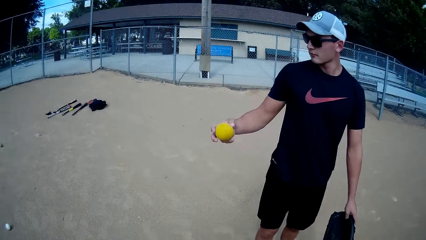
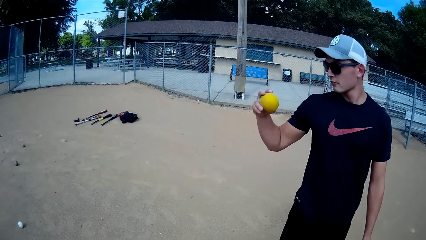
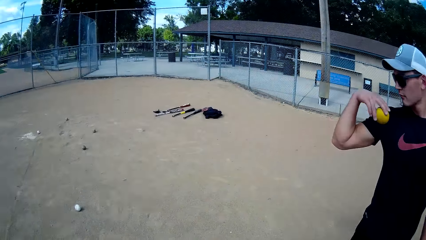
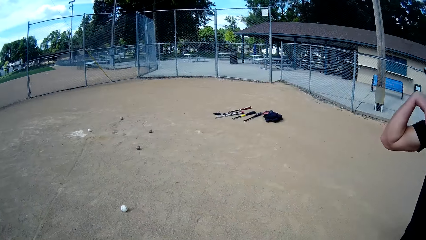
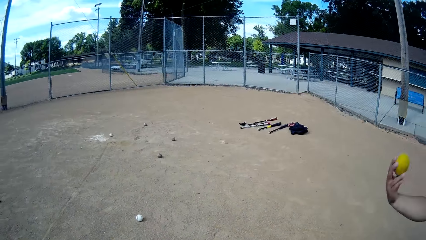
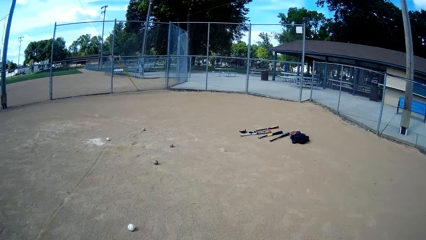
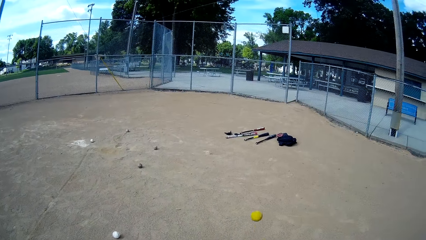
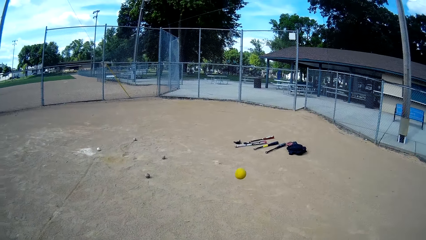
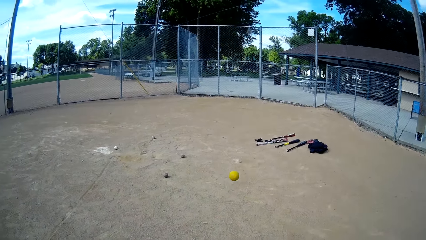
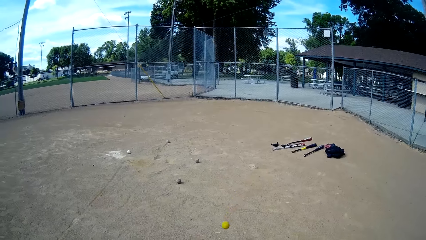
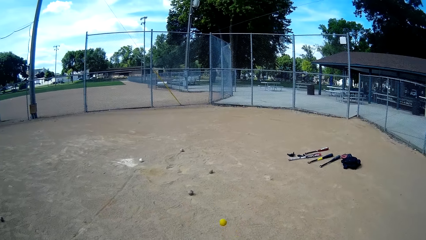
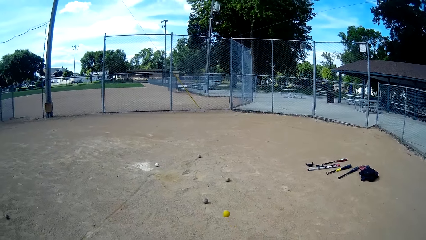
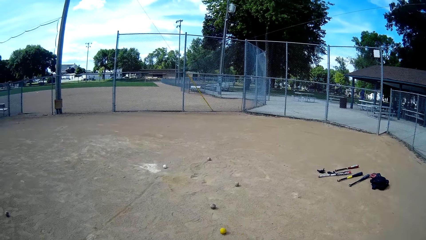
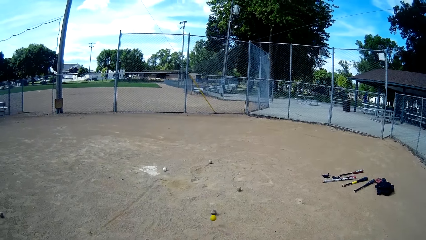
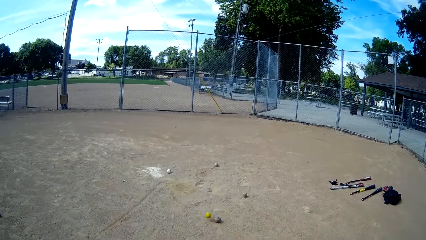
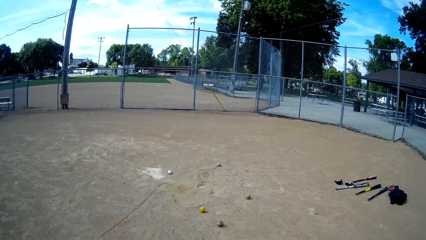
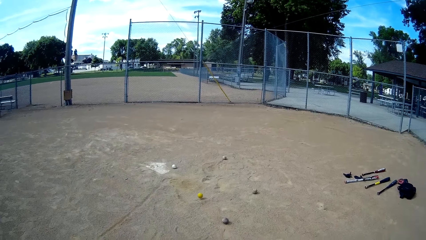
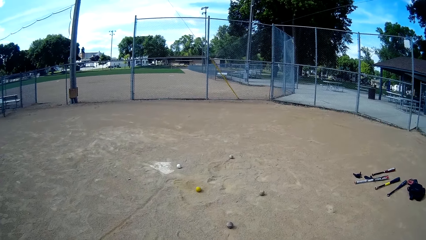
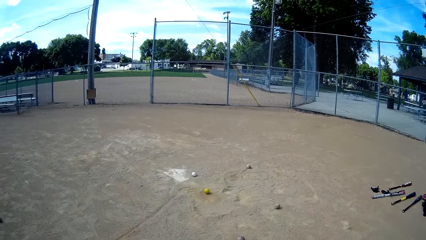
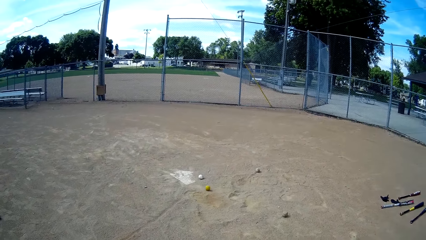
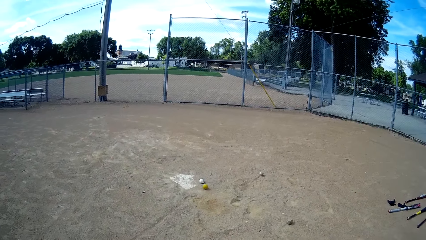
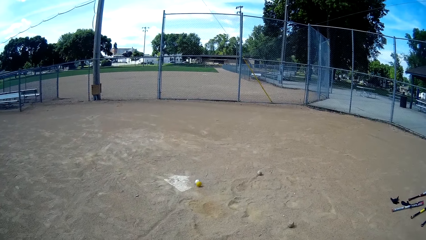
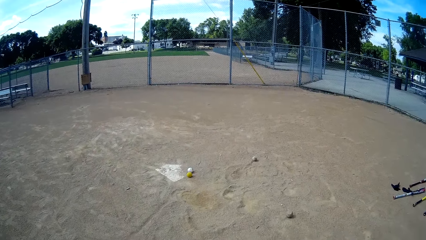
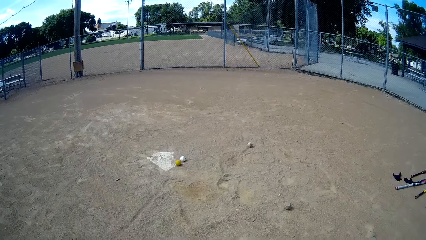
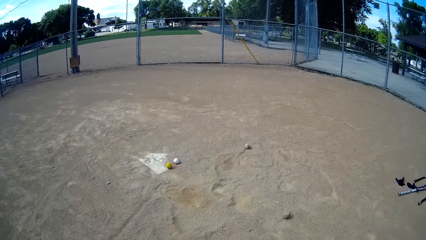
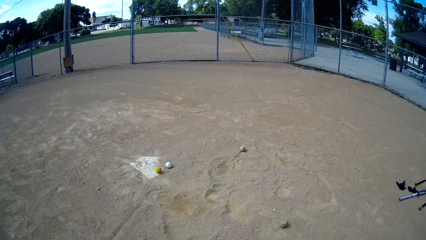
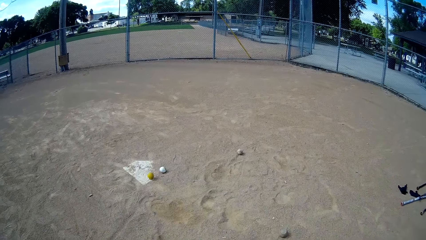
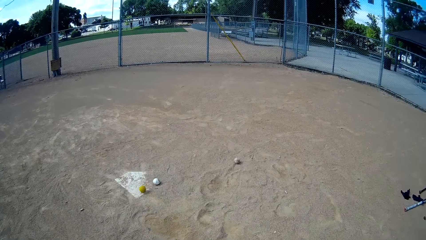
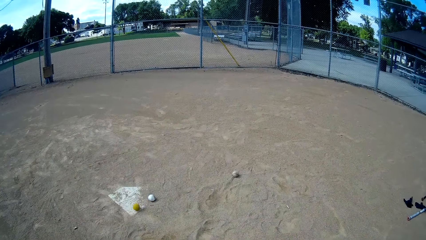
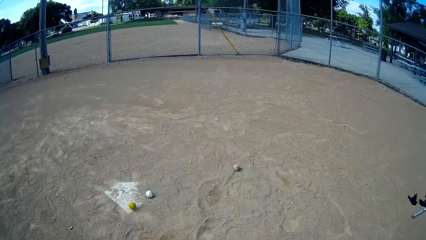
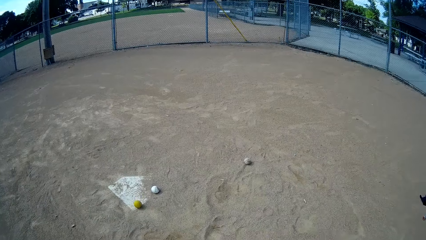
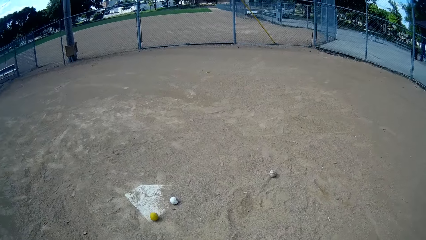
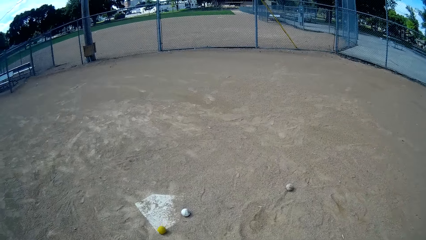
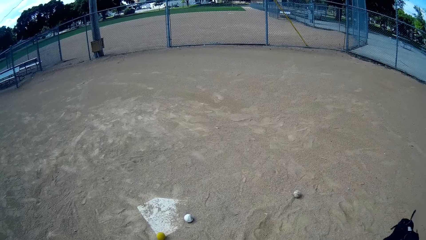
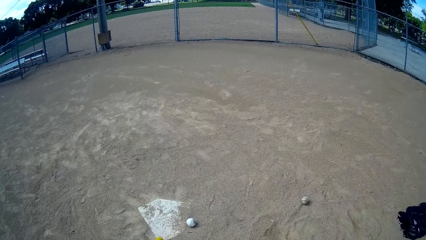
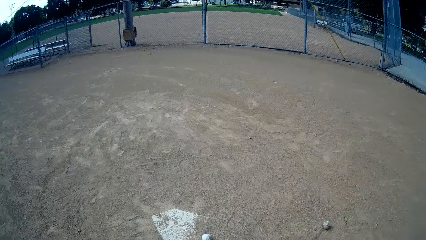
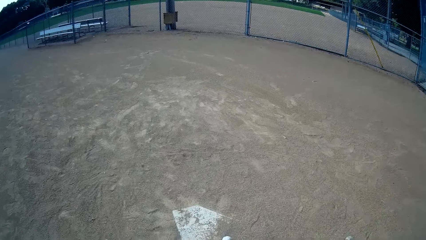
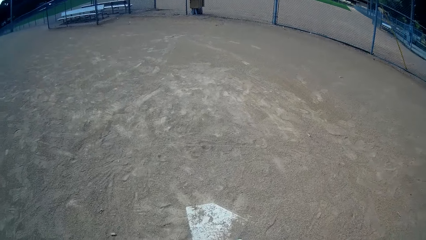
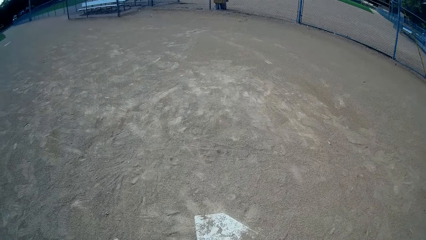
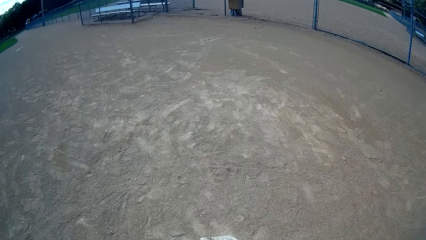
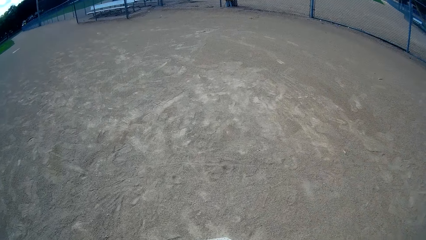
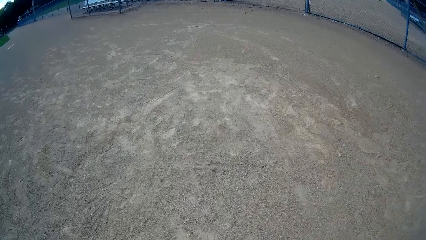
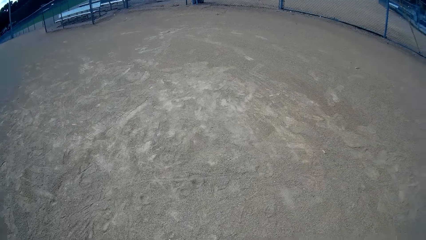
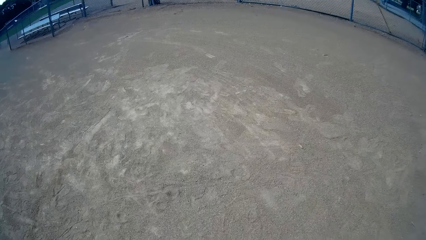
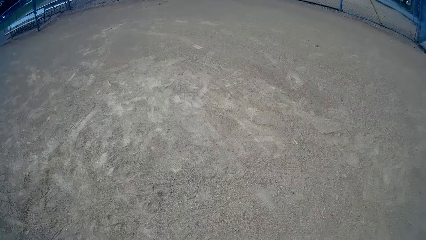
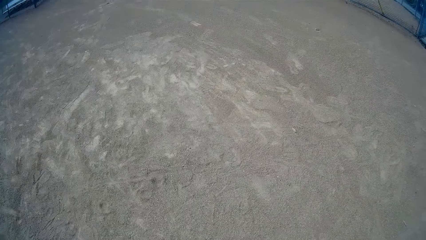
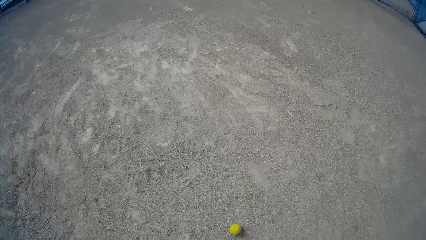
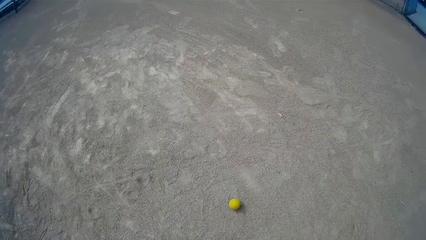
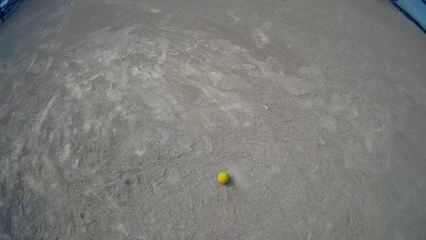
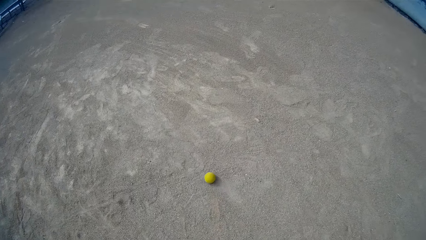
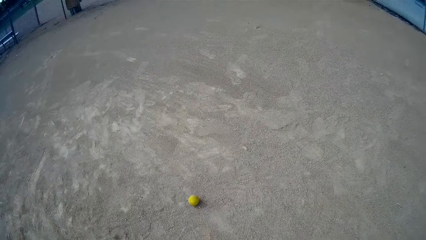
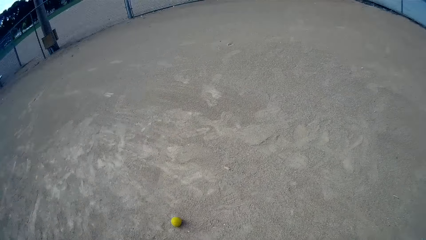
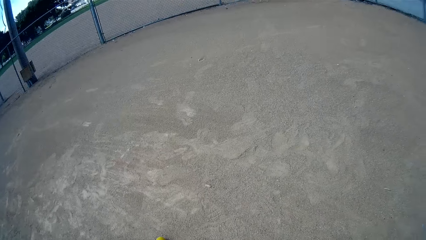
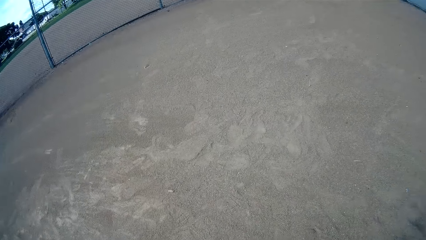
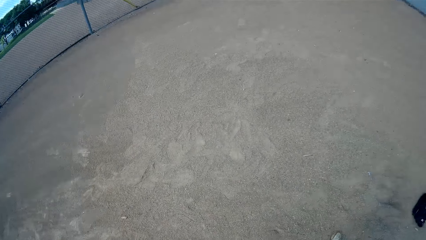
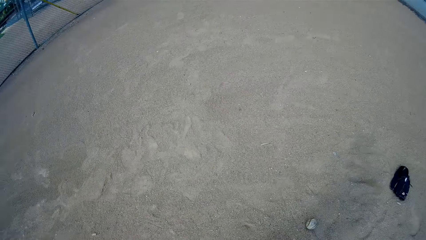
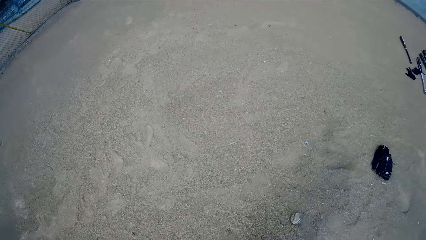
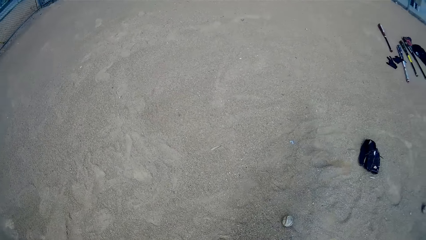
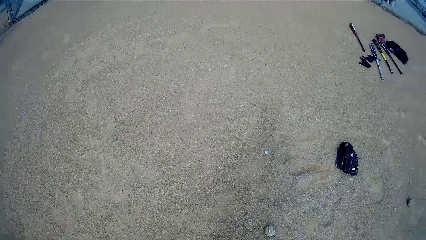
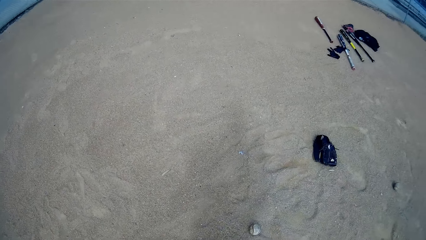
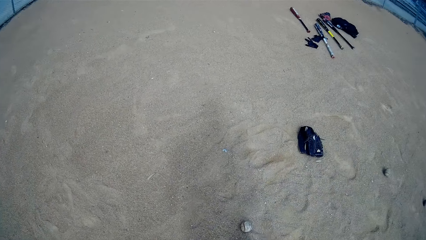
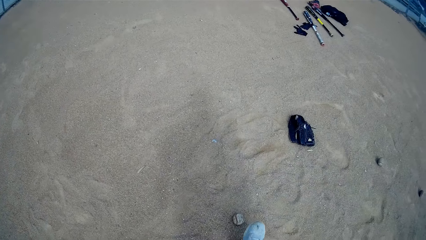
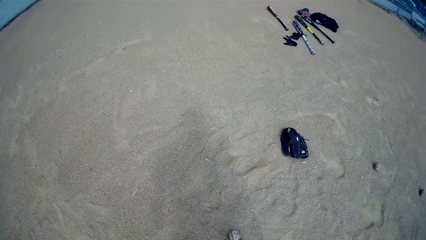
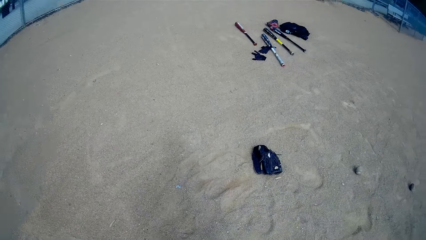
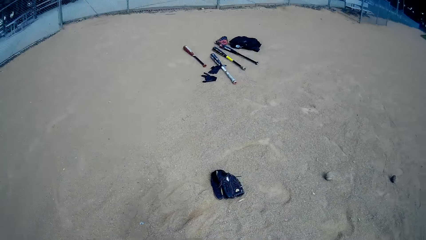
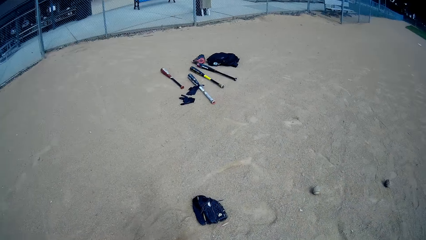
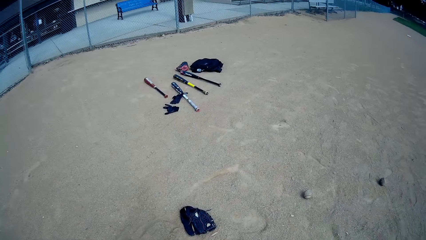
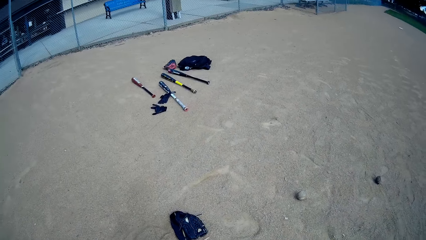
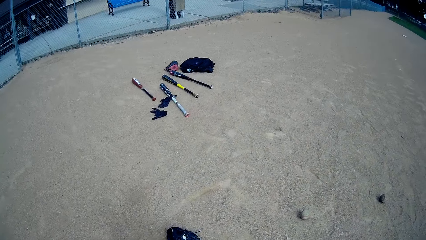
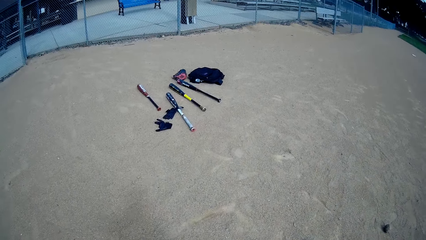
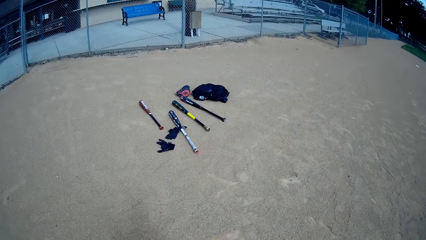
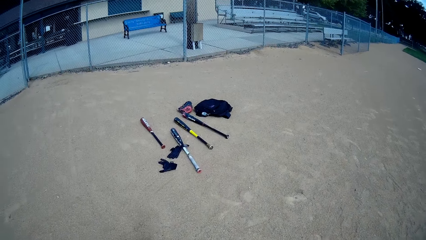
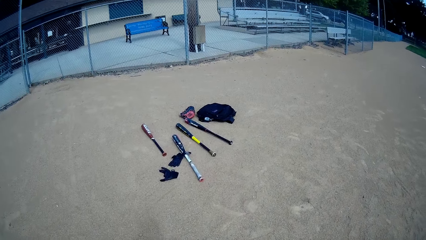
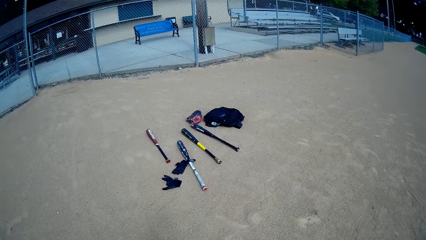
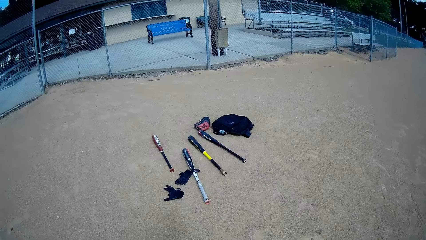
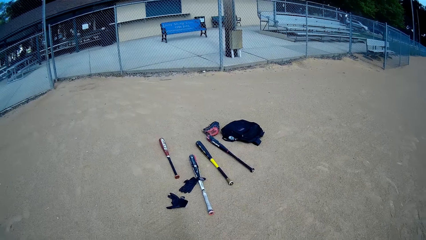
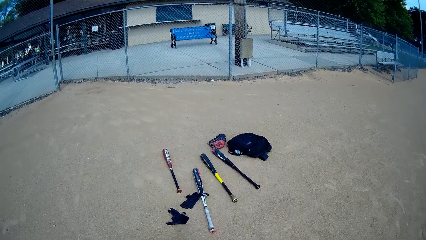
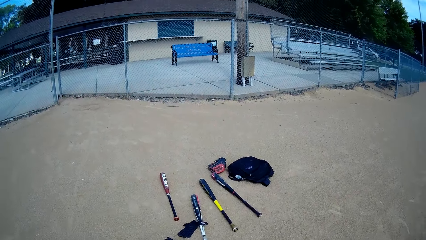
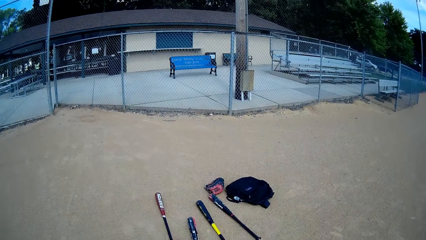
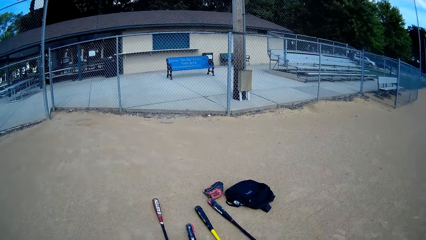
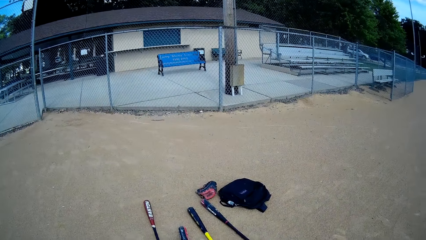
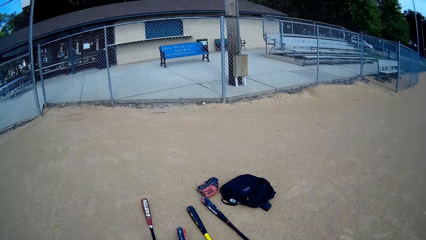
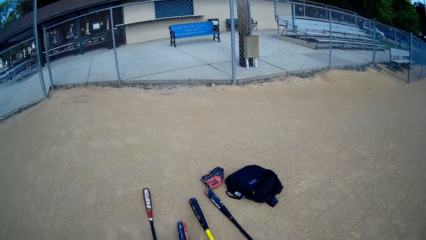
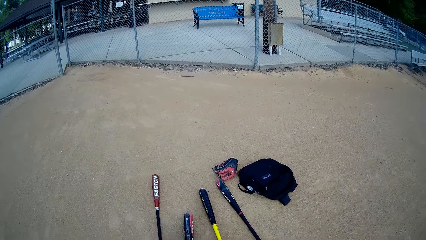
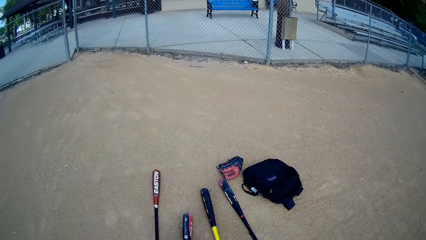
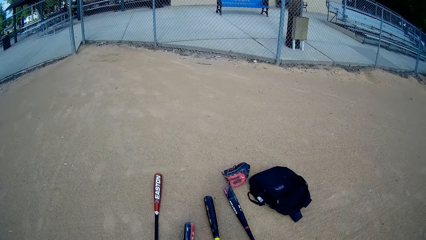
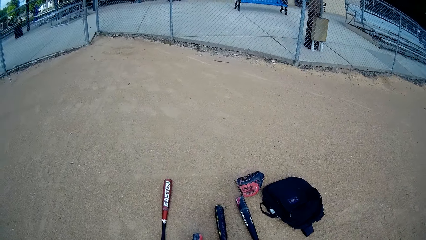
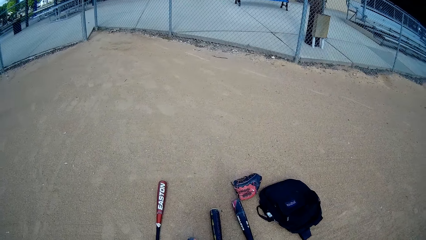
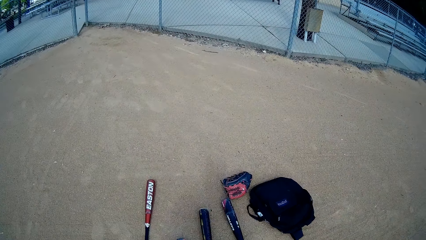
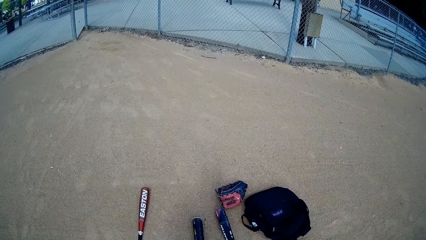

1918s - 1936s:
A man throws the ball to the ground with his right hand. The camera wearer walks towards the balls on the ground. They kick the balls on the ground. They walk towards the baseball bats on the ground.
